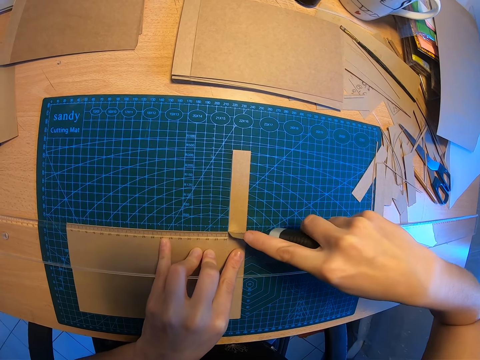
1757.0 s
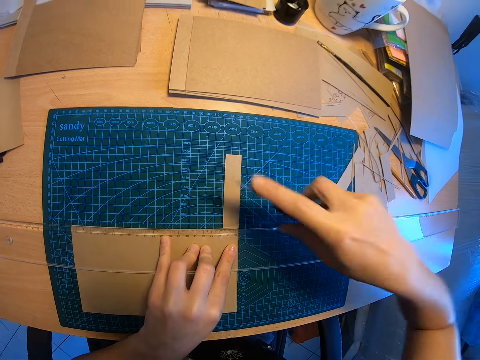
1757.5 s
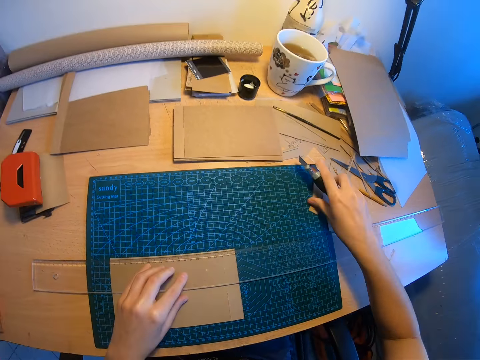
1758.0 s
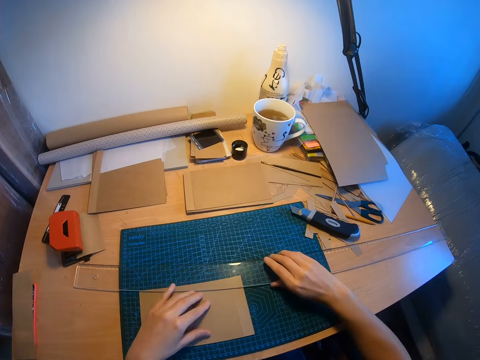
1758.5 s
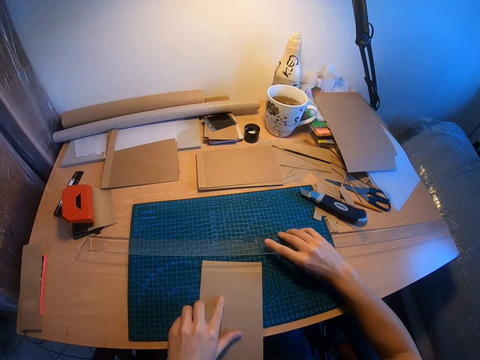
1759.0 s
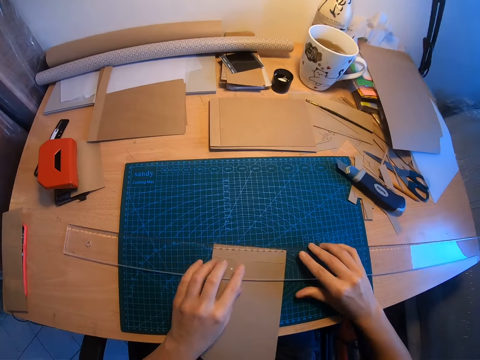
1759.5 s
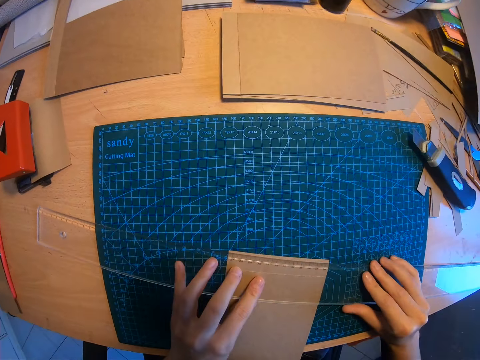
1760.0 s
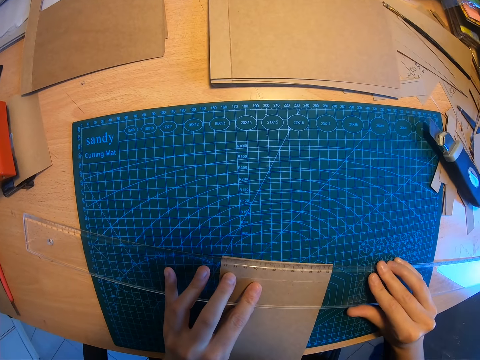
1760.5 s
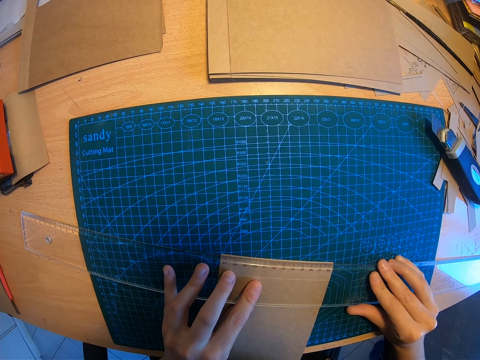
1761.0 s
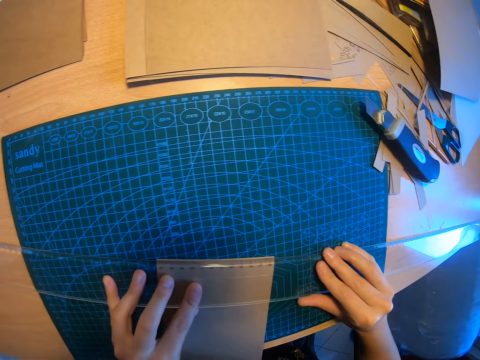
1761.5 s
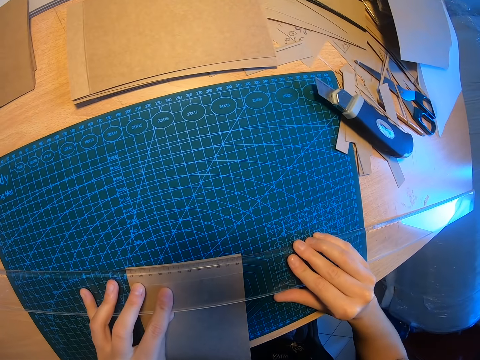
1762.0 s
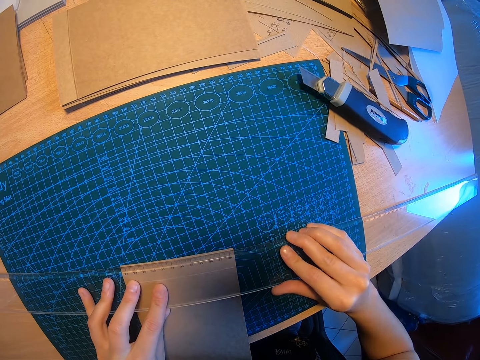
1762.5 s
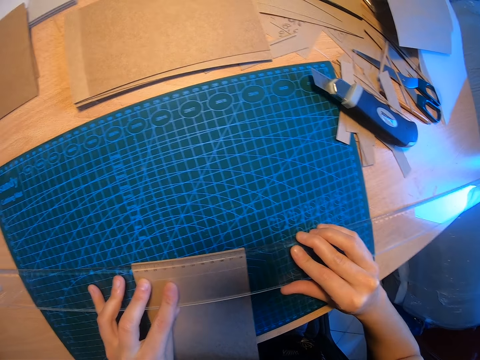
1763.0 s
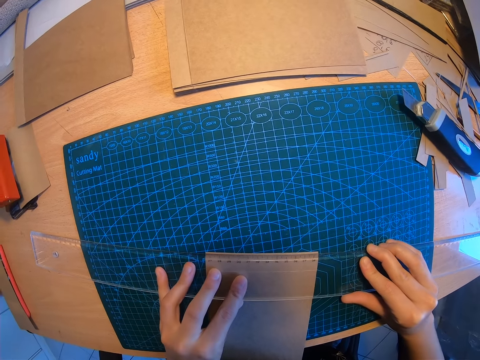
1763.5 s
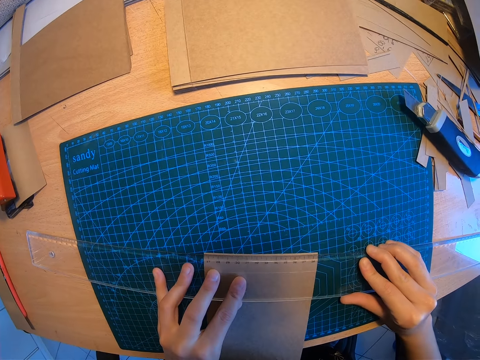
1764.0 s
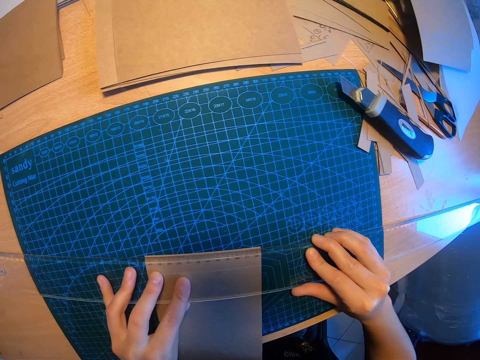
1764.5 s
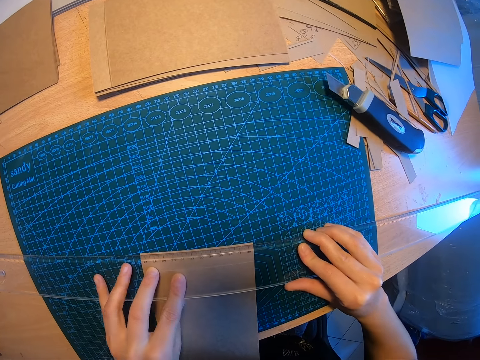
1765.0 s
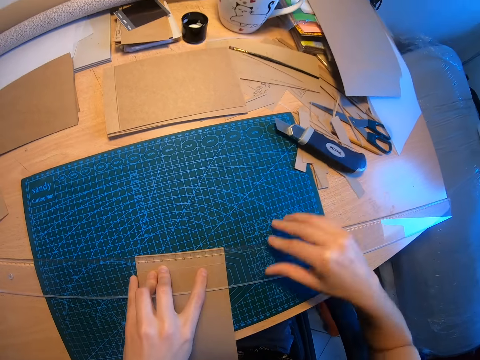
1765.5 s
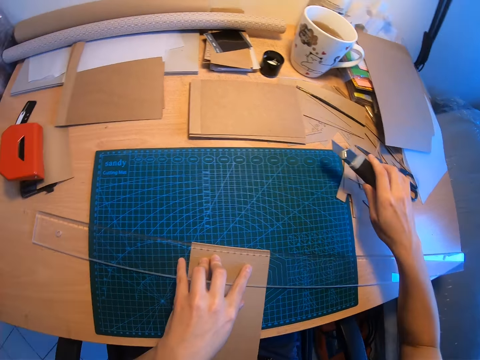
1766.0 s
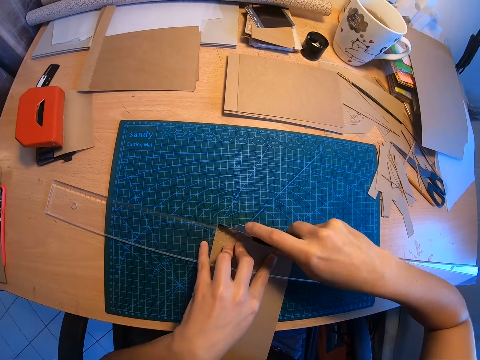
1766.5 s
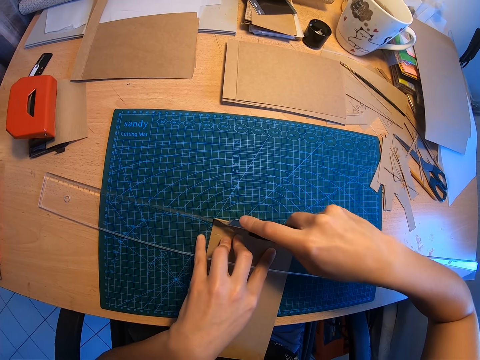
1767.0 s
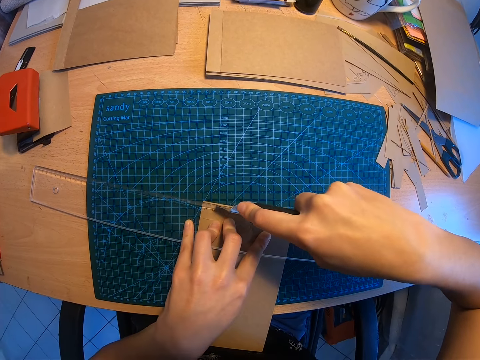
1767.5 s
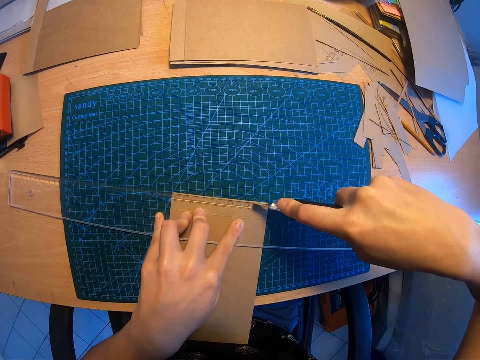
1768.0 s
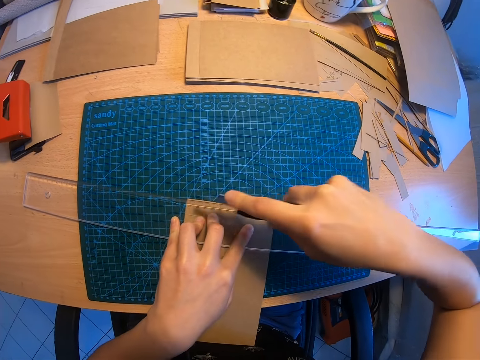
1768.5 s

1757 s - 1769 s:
The camera wearer moves the cut paper away with her right hand. She drops the paper cutter knife on the table. She raises the long ruler with her right hand. She turns the brown or manila paper with her left hand. She measures the manila paper. She positions the long ruler on the manila paper with both hands. She picks up the paper cutter knife with her right hand. She cuts the brown paper with the paper cutter knife.

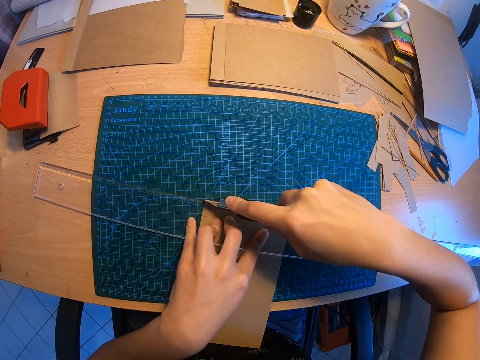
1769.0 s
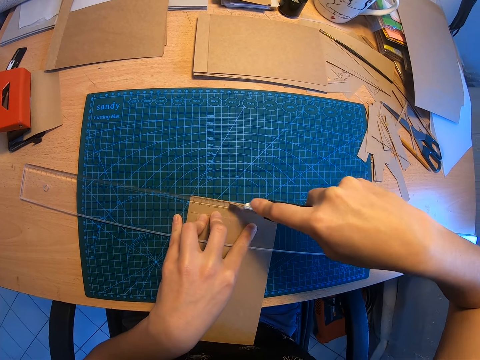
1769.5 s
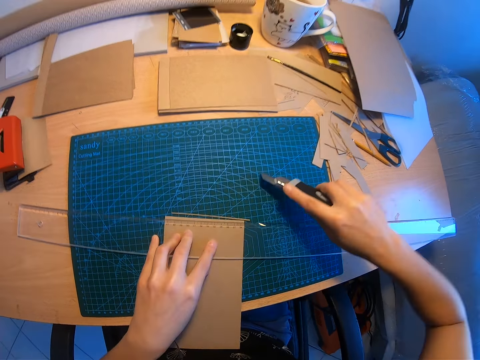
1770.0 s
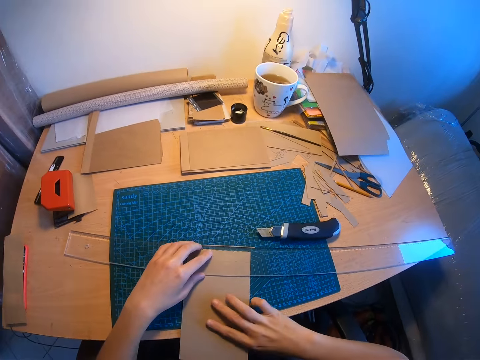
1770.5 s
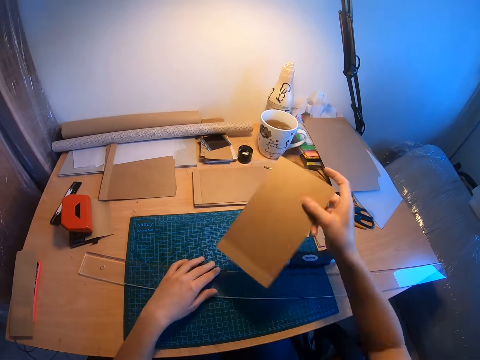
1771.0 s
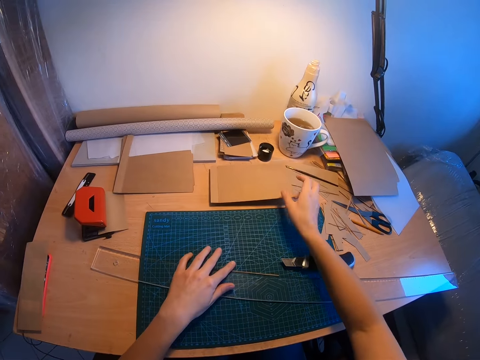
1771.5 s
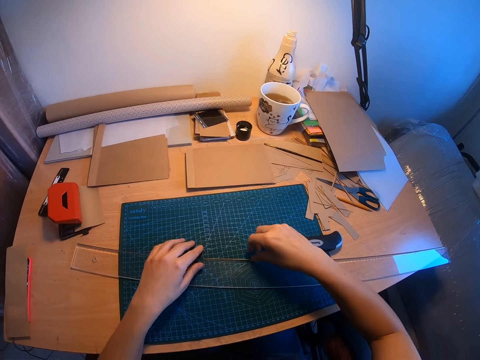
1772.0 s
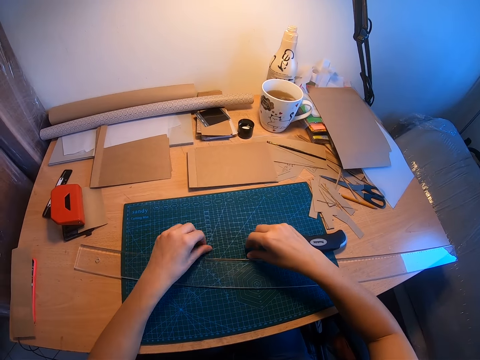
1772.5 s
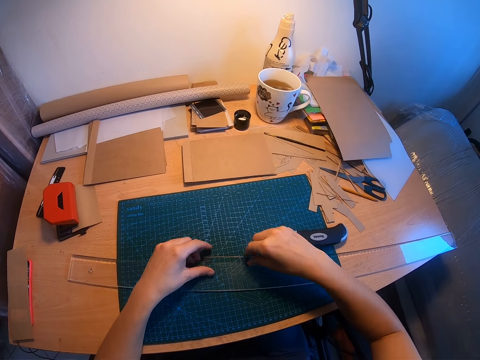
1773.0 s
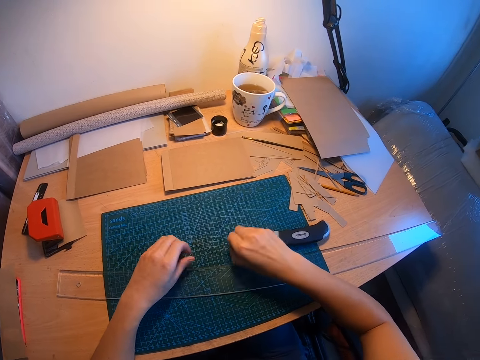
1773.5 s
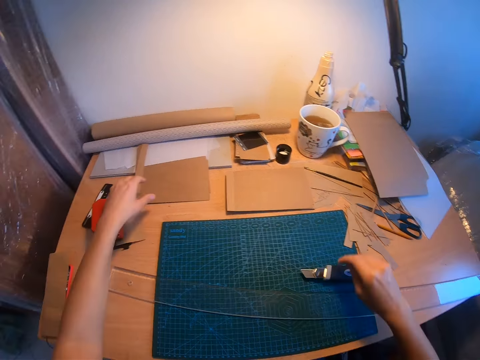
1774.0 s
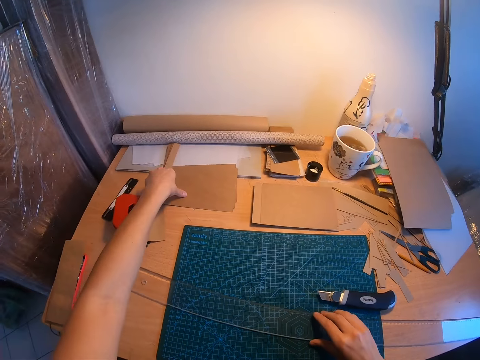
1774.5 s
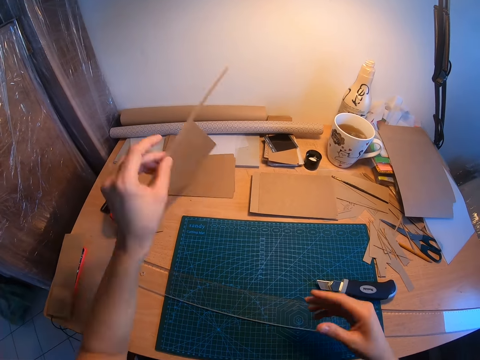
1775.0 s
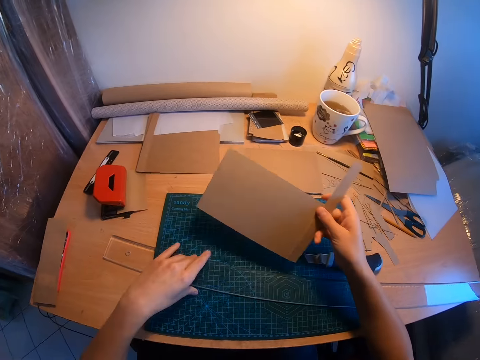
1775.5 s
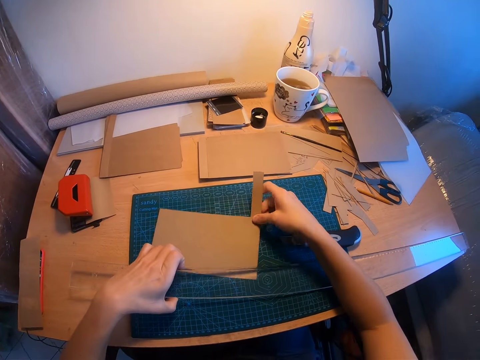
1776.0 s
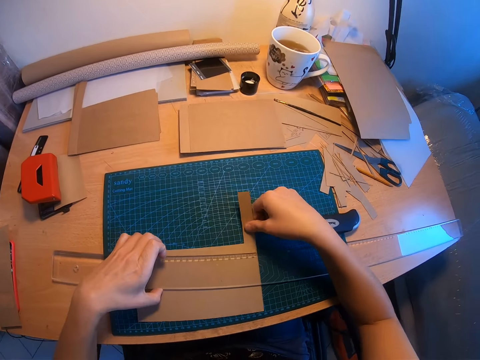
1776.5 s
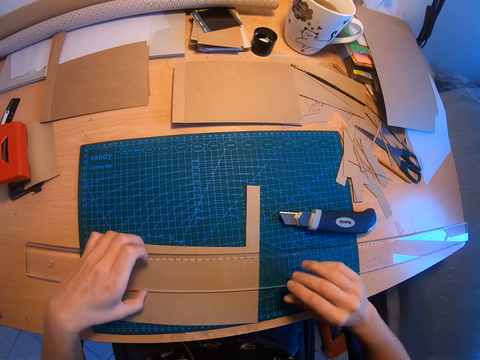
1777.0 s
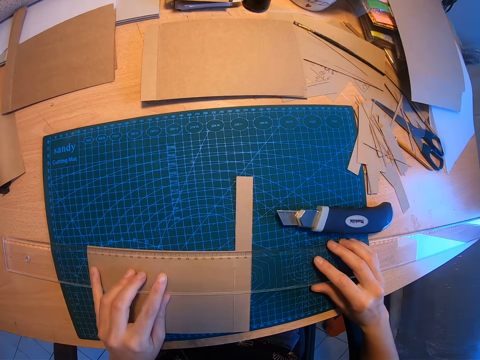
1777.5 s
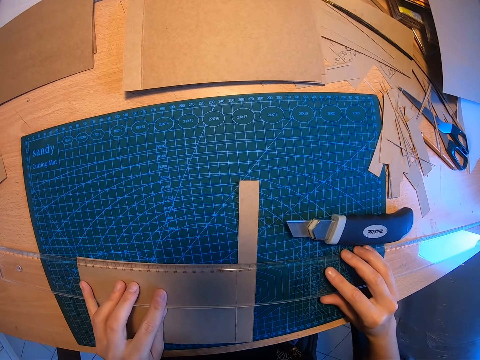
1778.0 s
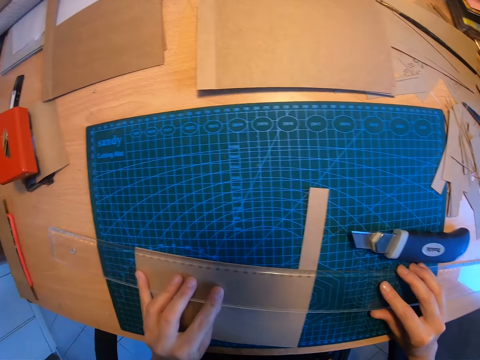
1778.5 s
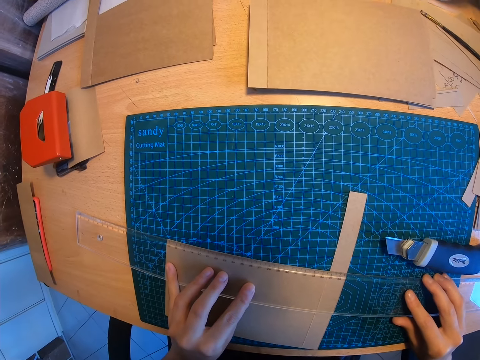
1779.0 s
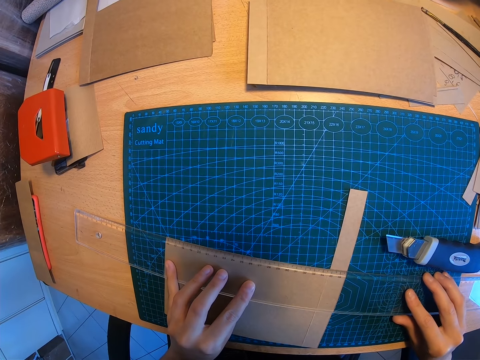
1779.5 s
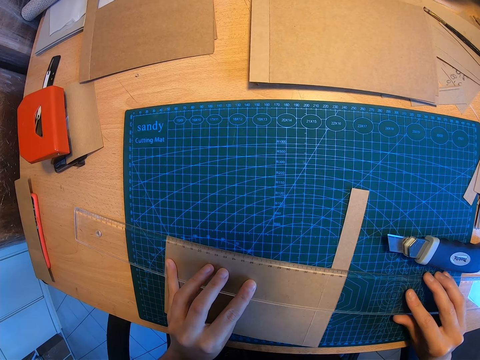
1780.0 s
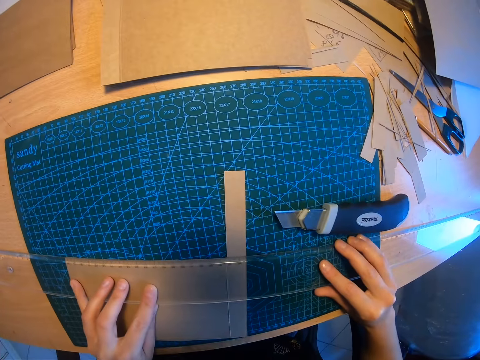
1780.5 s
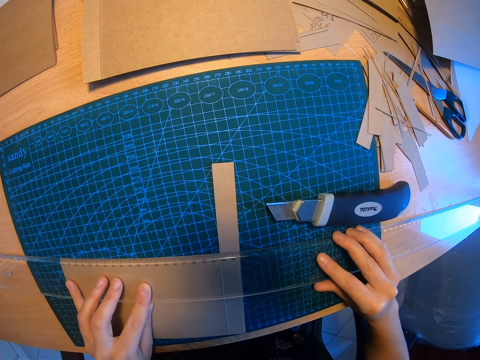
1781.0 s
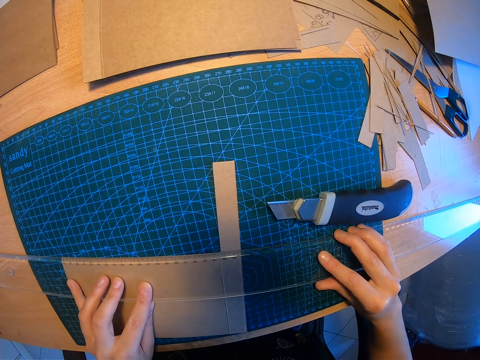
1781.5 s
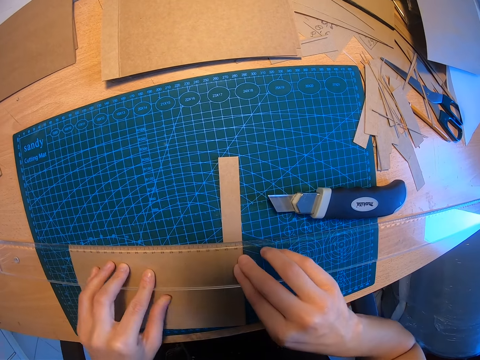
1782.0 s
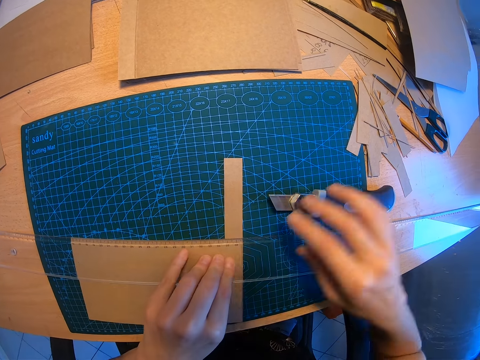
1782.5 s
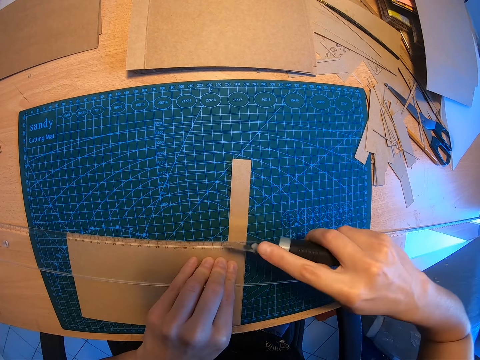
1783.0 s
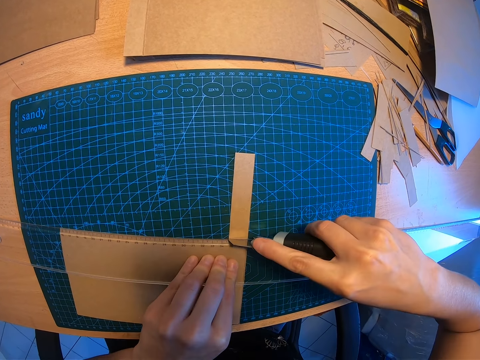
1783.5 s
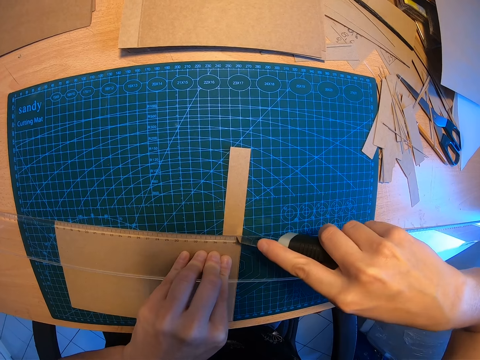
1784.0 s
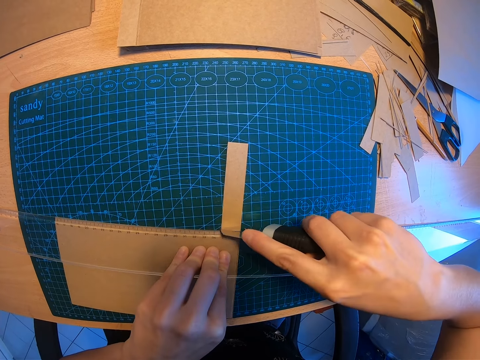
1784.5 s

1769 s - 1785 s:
The camera wearer drops the paper cutter knife on the table. She picks up the brown or manila paper. She drops the brown paper on another part of the table. She collects the piece of manila paper. She moves the cut paper away with her right hand. She touches the ruler. She picks up another brown paper from the table with her left hand. She moves the brown paper to her right hand. She grabs the ruler. She places the brown paper on the mat under the ruler with her right hand. She raises the long ruler with her left hand. She measures the manila paper. She positions the long ruler with both hands. She picks up the paper cutter knife with her right hand. She cuts the brown paper with the paper cutter knife.
